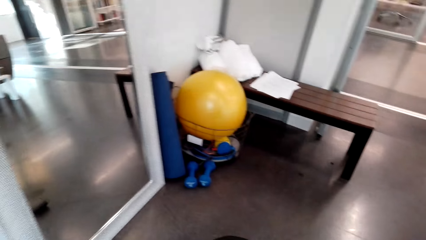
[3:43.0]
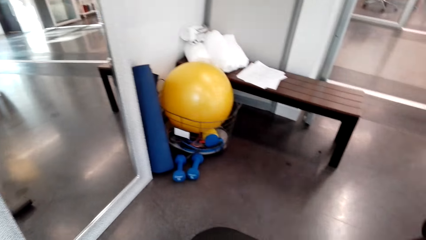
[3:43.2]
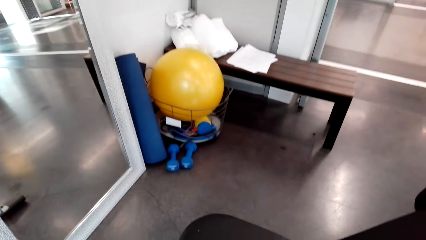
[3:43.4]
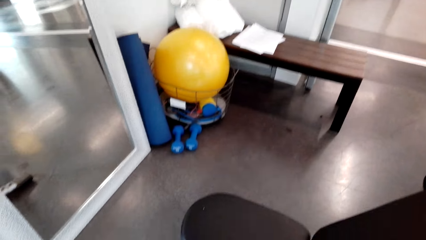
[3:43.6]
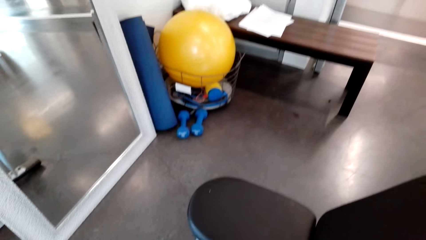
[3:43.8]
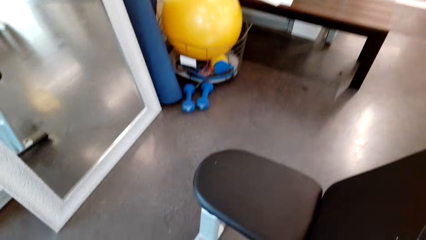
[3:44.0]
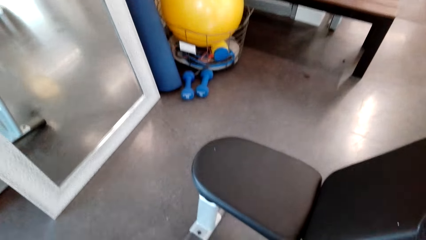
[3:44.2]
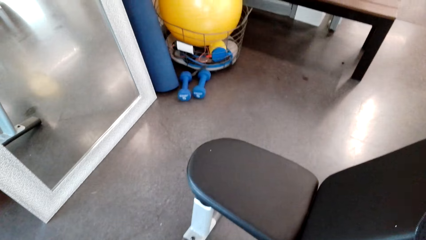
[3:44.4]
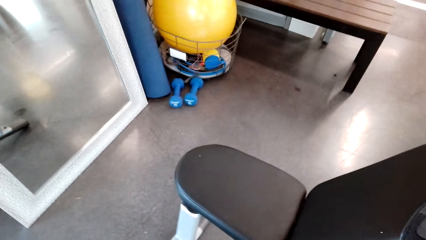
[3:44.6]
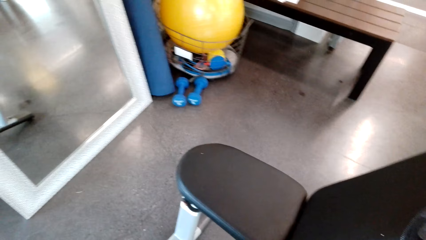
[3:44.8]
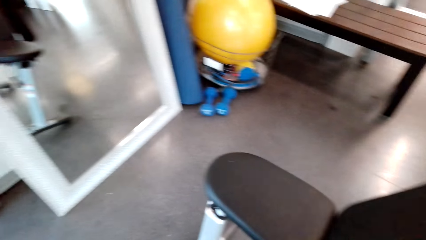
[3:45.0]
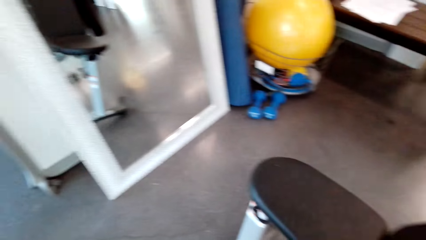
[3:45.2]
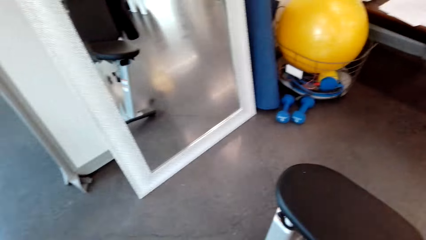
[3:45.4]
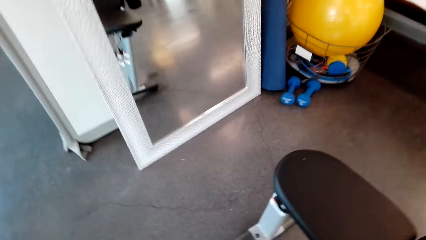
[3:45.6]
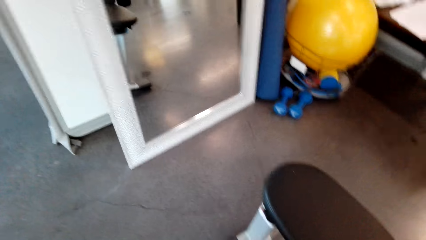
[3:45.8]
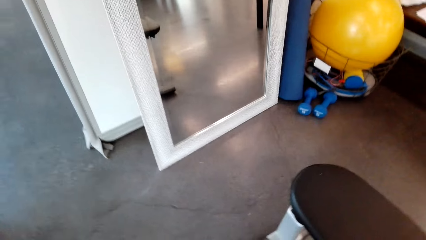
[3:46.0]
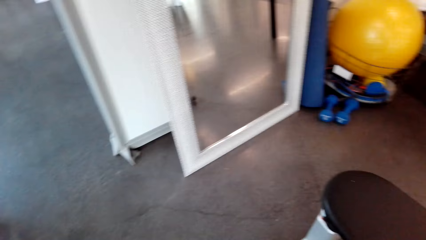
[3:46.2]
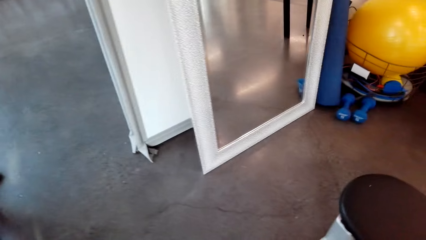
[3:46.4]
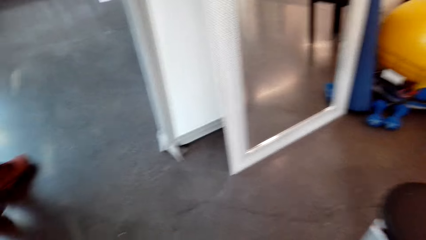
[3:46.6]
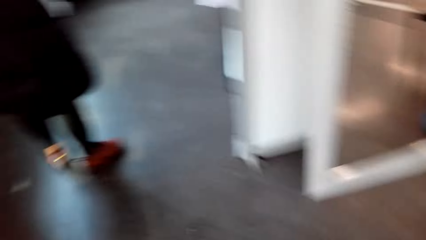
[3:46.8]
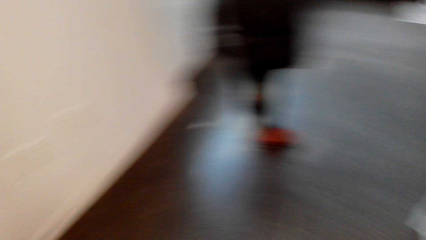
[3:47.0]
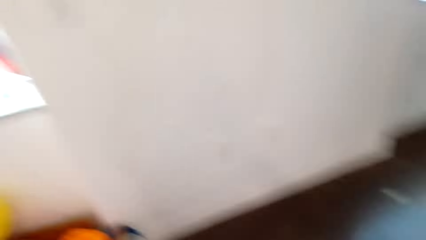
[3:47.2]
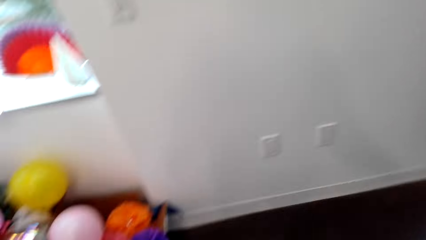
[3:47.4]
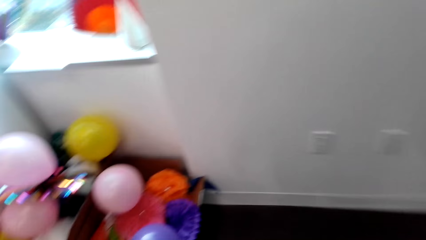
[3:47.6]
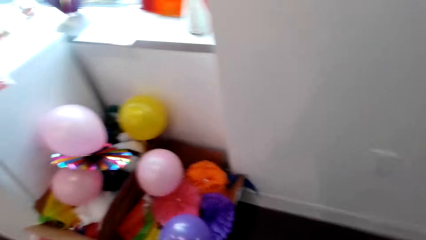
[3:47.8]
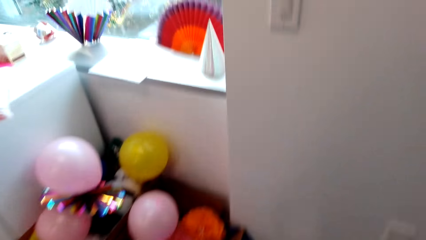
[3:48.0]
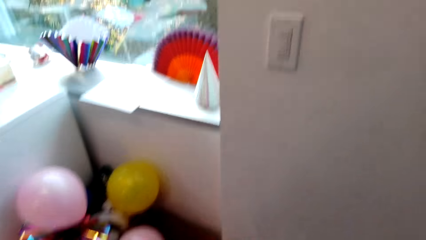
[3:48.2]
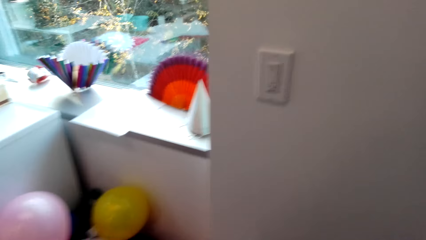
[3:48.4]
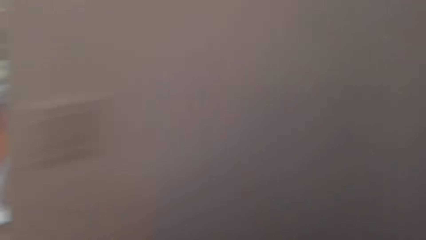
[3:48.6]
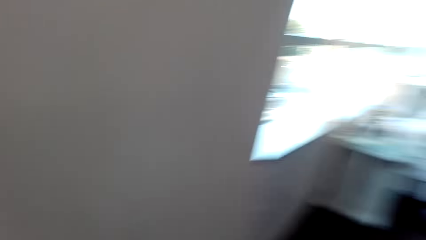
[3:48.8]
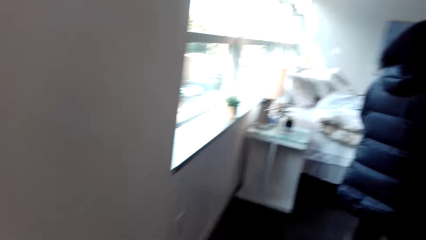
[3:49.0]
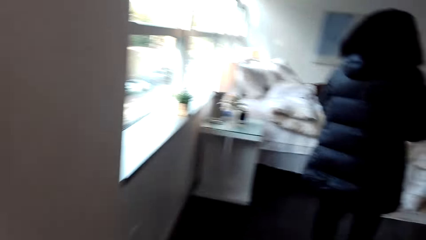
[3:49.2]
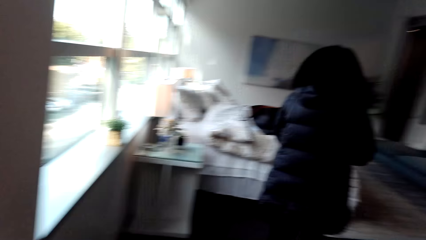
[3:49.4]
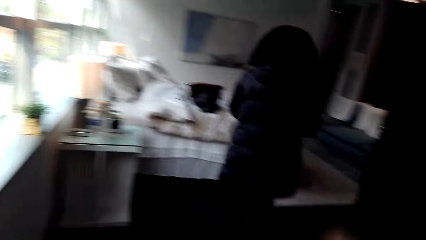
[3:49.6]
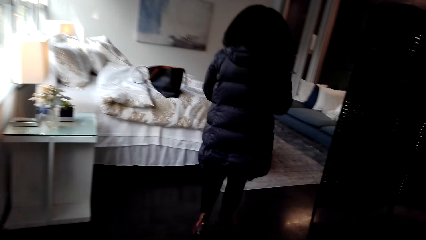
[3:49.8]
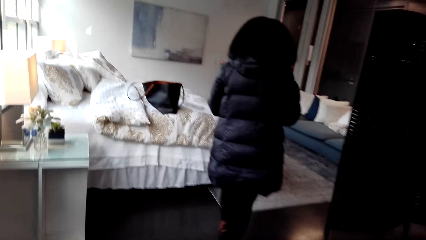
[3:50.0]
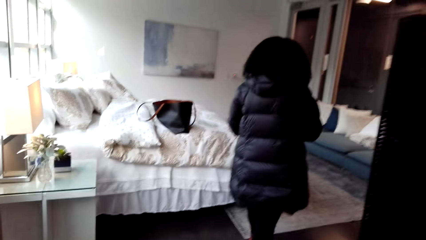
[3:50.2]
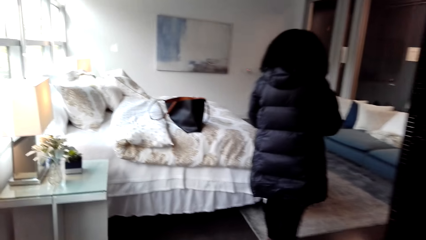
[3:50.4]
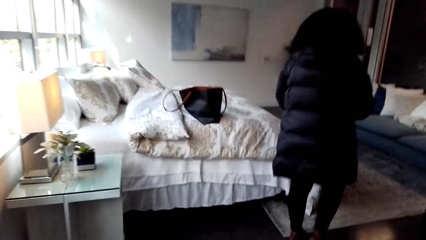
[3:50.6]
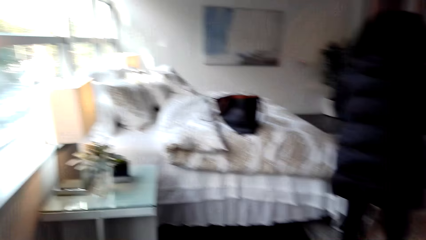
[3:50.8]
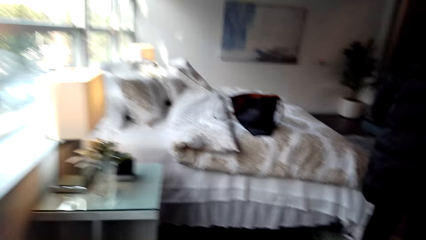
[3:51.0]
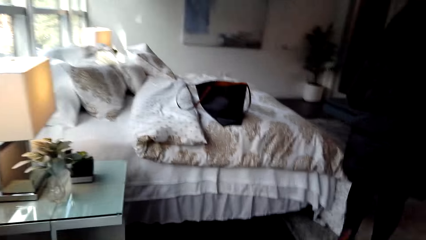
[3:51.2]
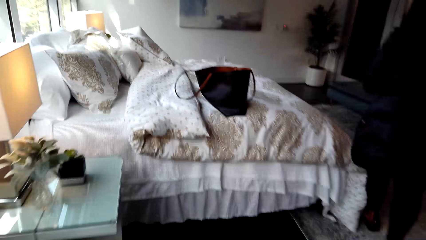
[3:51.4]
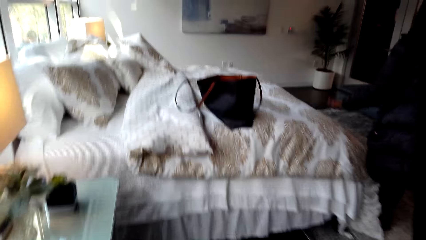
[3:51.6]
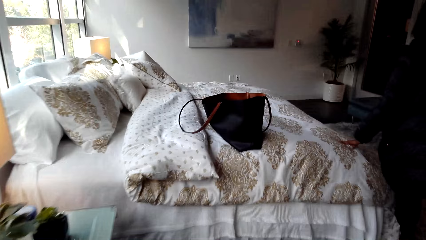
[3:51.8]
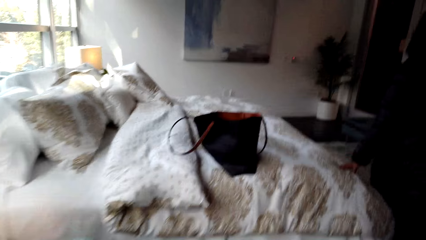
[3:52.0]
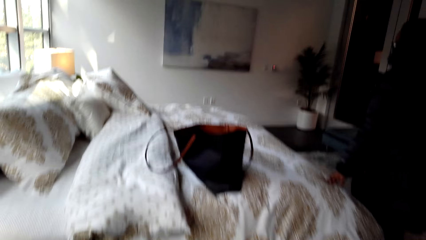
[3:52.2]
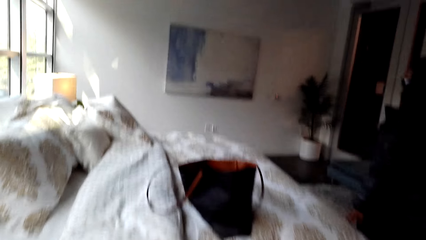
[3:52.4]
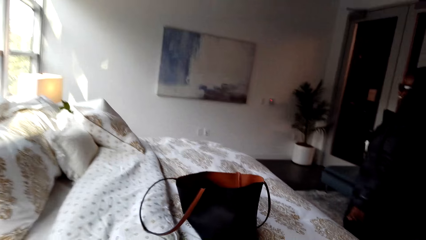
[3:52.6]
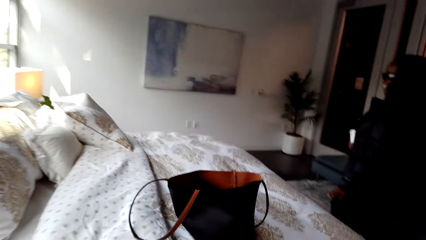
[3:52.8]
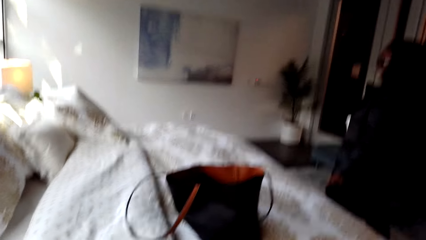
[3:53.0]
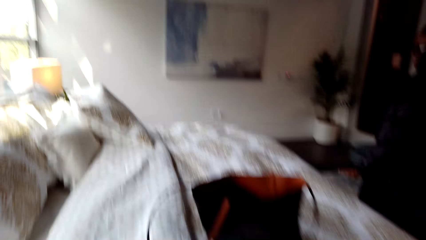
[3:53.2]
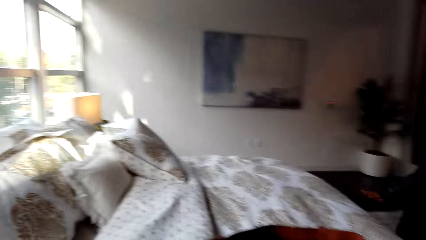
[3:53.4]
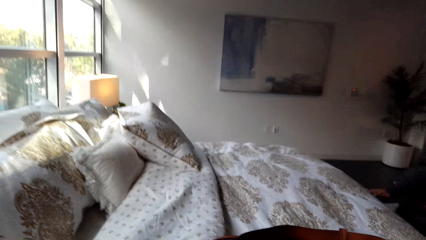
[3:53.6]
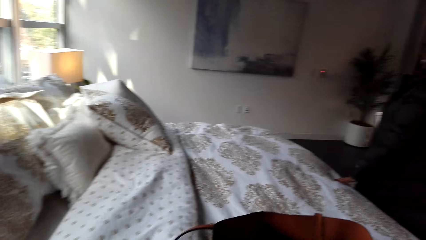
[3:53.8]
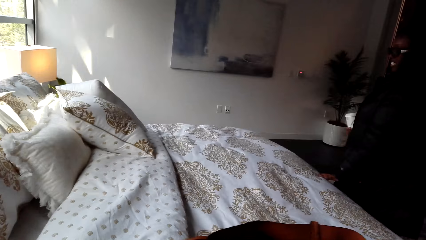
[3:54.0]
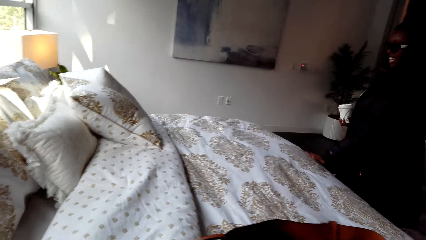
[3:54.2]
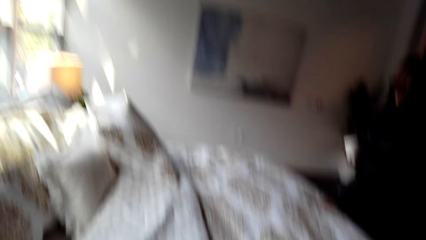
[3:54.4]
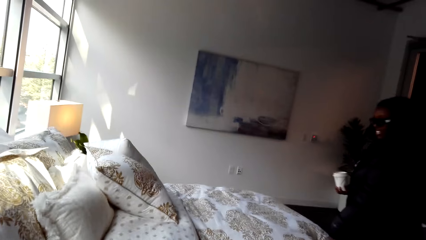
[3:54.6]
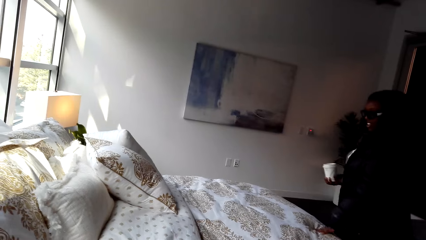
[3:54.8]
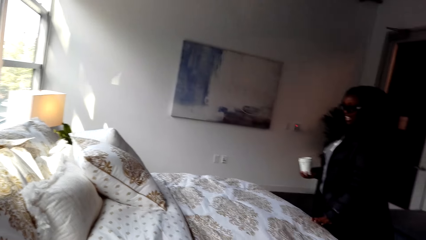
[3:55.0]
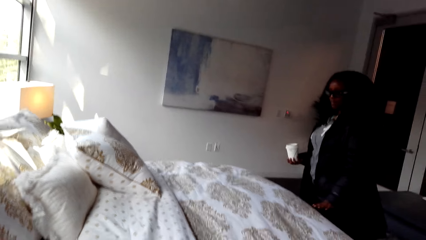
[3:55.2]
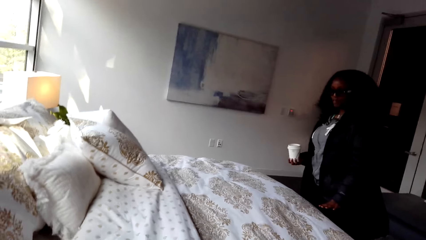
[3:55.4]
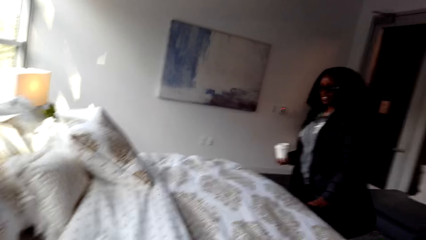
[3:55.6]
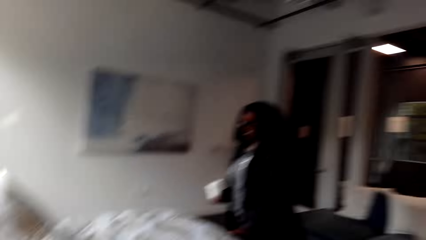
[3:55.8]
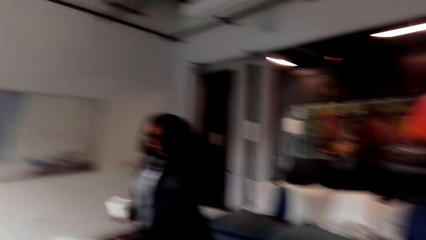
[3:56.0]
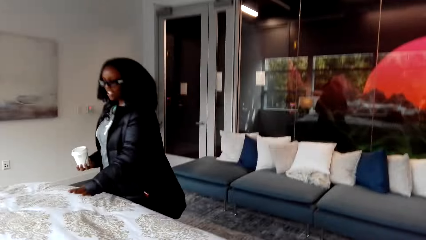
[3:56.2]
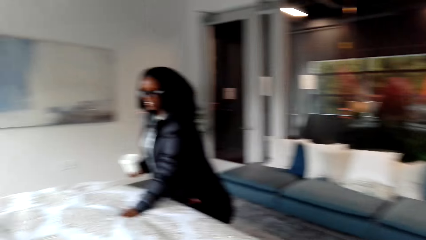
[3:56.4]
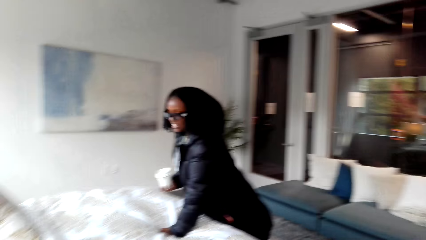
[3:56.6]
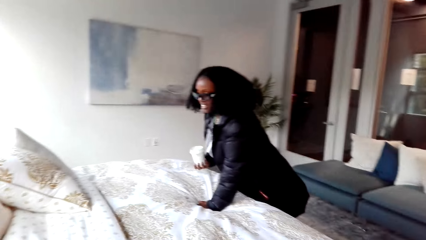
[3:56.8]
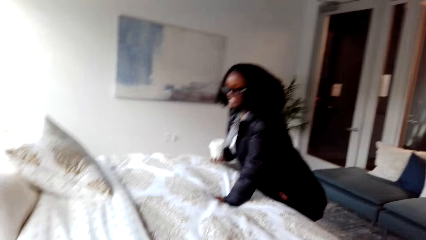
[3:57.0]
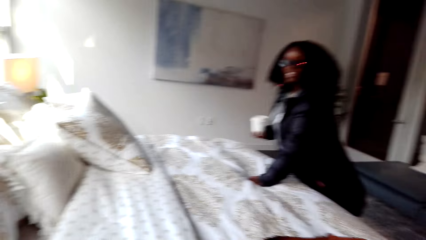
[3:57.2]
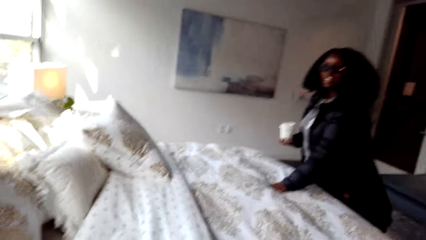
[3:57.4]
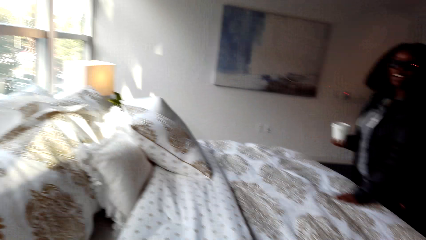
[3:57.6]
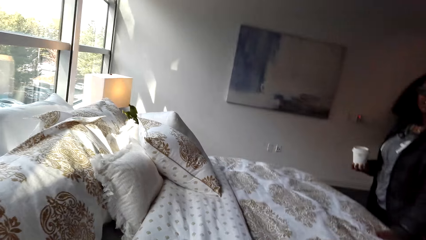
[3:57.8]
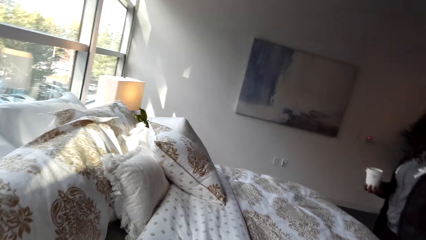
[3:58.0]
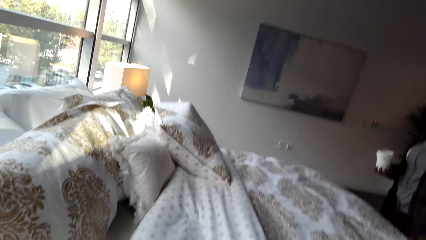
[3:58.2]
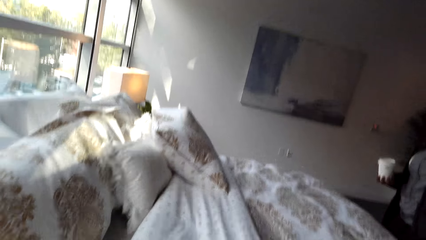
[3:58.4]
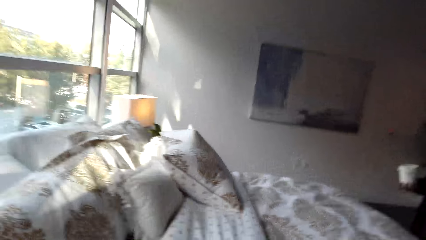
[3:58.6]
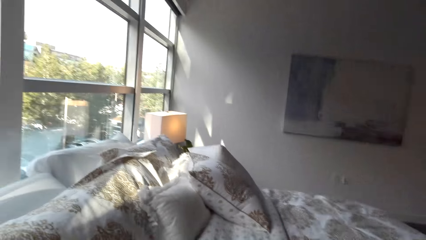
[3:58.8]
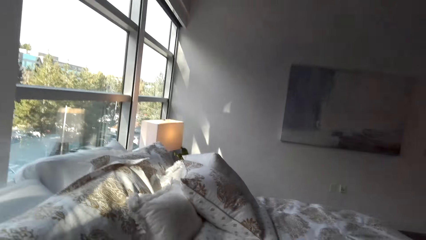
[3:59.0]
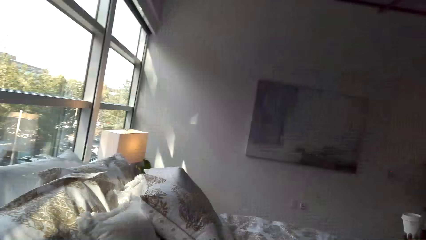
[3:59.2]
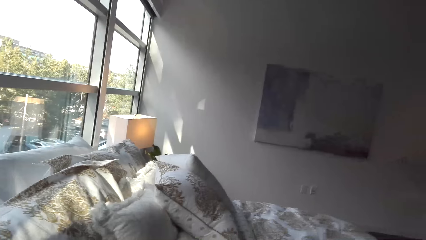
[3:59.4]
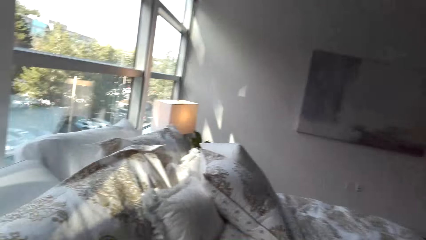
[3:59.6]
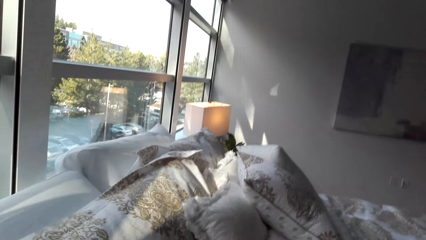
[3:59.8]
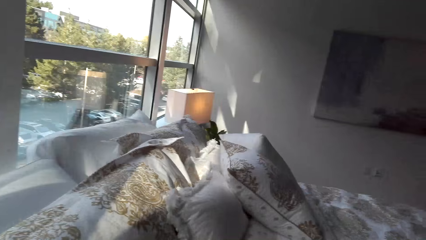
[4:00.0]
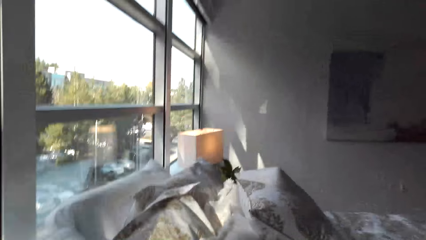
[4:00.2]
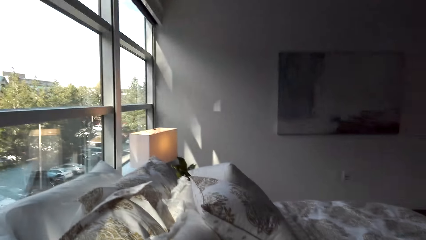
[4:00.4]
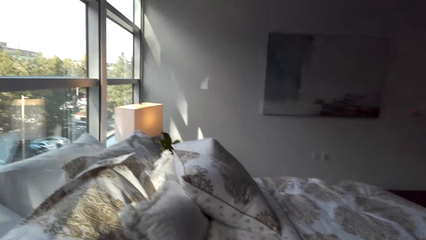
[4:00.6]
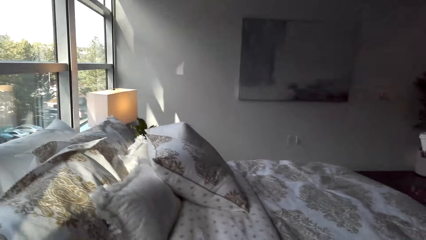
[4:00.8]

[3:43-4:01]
The camera wearer laughs. They look around. A woman talks to the camera wearer and walks. The camera wearer talks to the woman. They walk behind the woman. The woman talks to the camera wearer. She talks to the camera wearer again and touches the bed duvet with the left hand. The camera wearer talks to the woman. The woman holds the bed. The camera wearer talks to the woman. The woman talks to the camera wearer.
